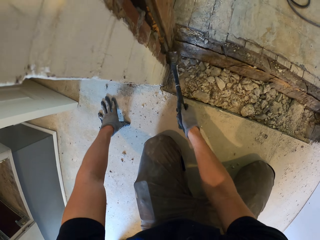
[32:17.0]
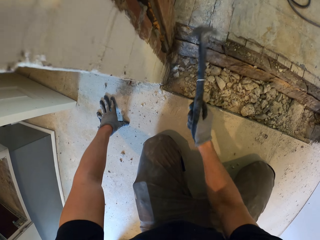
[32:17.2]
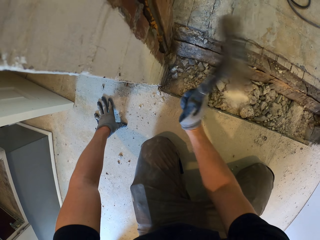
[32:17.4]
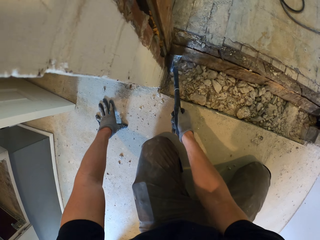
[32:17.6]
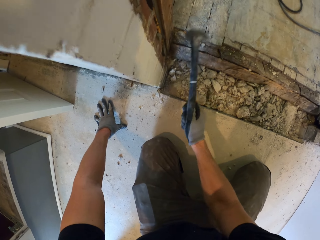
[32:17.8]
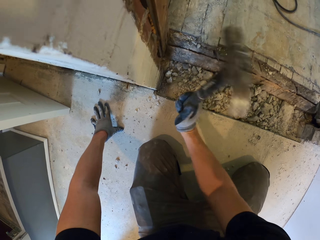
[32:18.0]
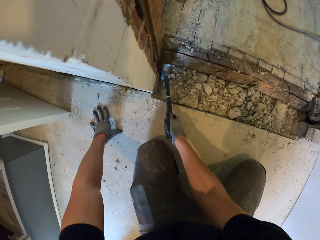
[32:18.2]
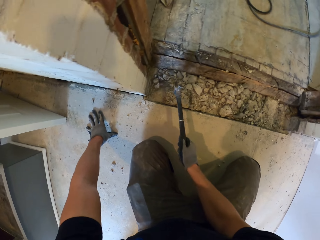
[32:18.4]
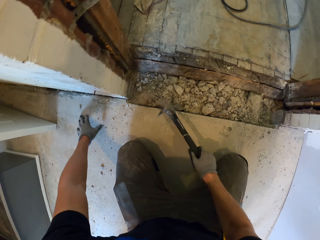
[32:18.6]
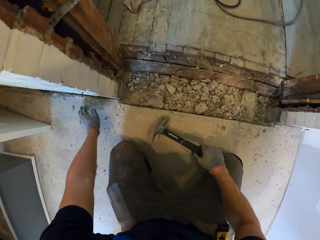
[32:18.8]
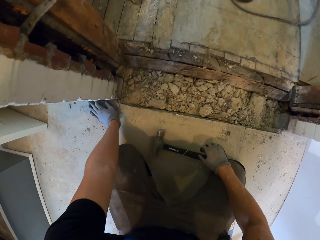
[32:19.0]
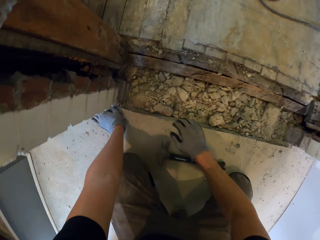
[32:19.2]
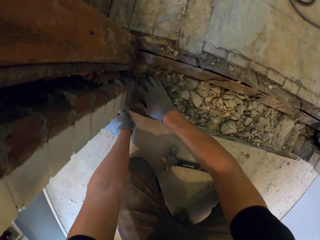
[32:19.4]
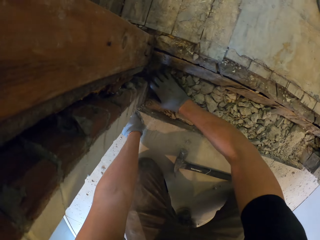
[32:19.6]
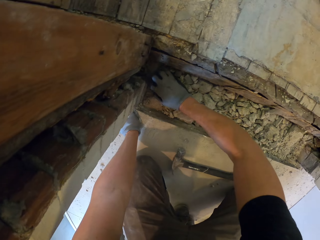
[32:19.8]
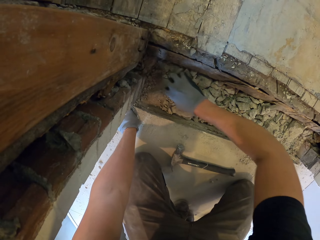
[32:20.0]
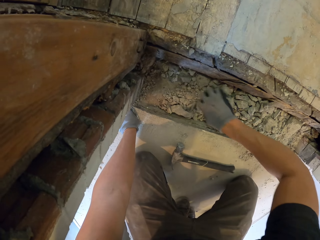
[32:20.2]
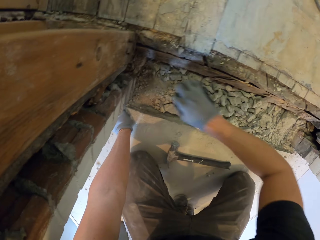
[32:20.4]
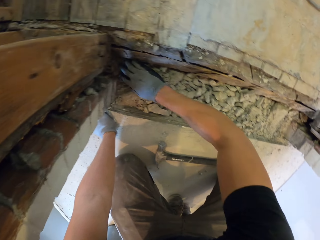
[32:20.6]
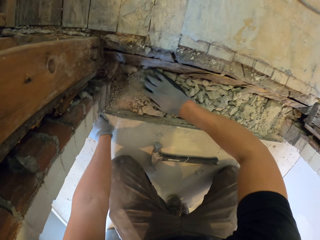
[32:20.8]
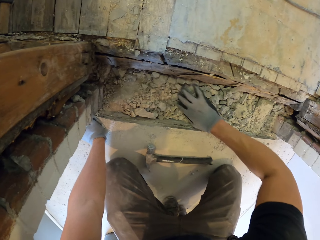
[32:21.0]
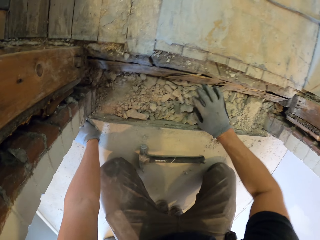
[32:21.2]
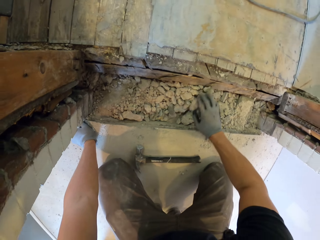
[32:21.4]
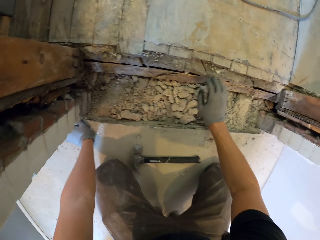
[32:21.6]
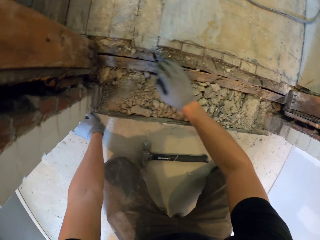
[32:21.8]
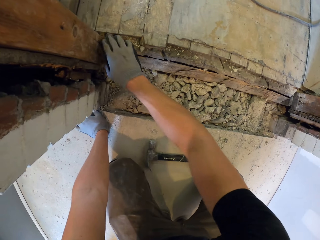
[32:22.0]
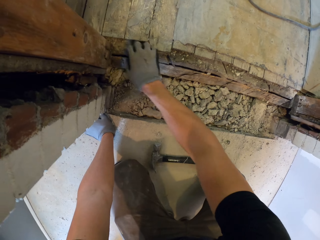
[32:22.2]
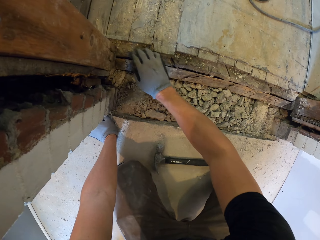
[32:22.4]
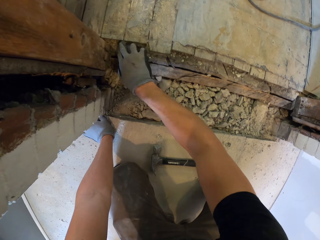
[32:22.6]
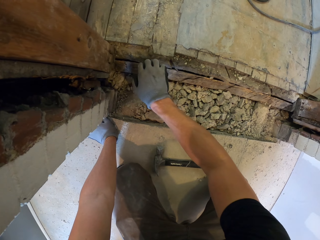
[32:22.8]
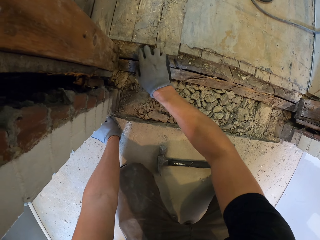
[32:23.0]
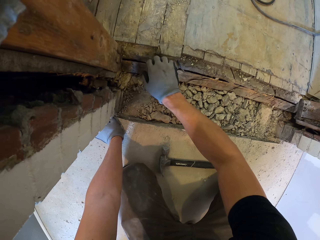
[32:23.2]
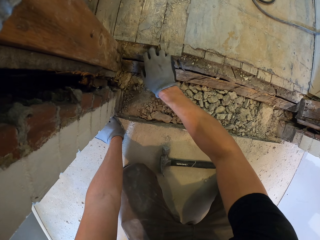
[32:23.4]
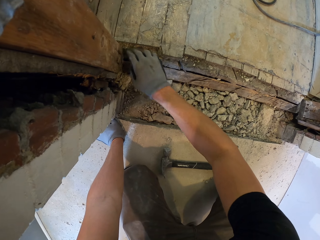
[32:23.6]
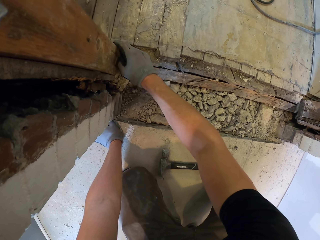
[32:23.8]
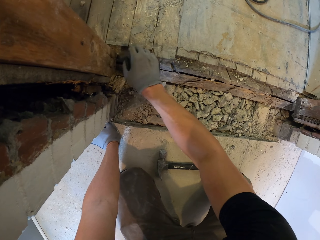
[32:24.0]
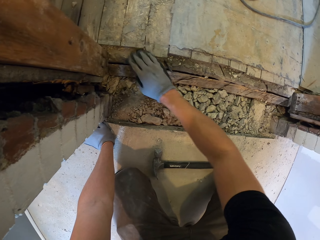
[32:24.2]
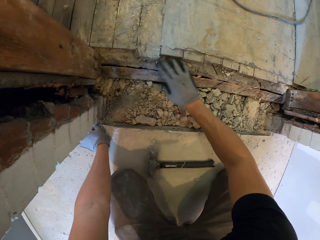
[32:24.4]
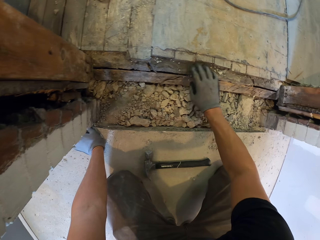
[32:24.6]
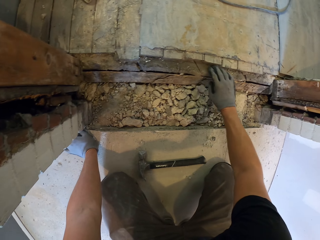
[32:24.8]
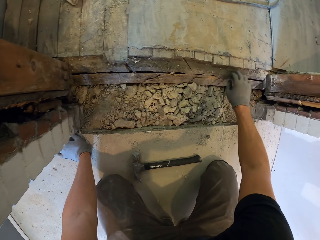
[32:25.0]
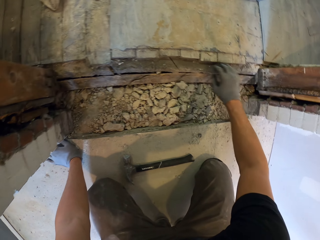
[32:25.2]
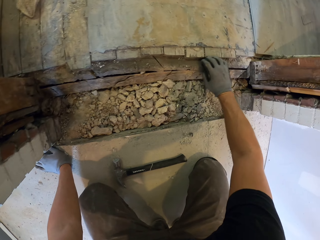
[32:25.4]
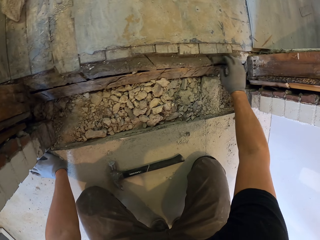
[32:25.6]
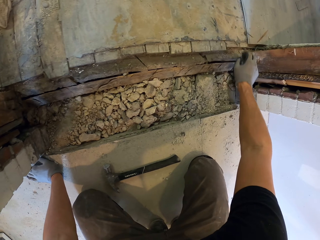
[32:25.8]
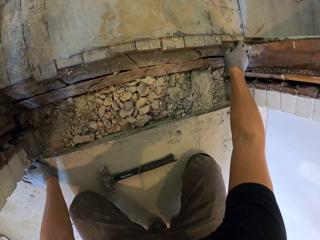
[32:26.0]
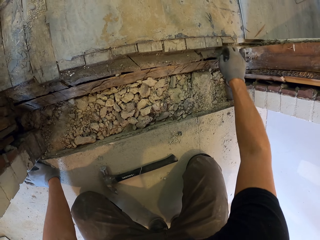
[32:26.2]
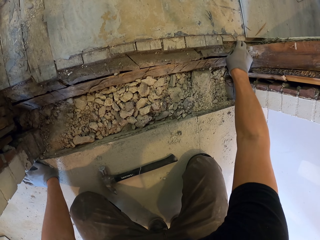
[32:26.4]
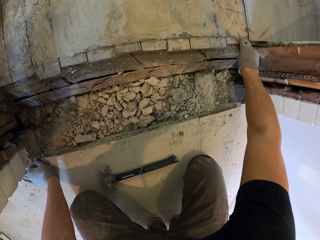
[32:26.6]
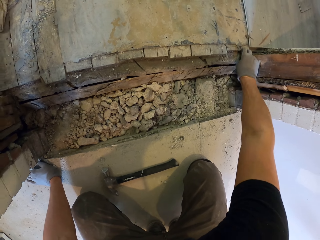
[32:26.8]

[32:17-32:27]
The camera wearer puts the hammer on the floor. They move the broken concrete. They collect the concrete.

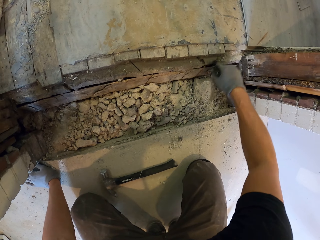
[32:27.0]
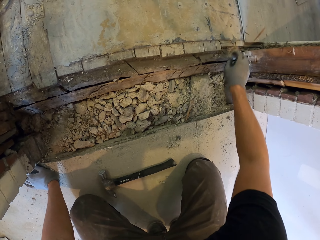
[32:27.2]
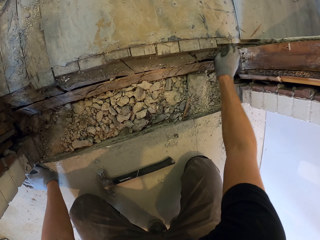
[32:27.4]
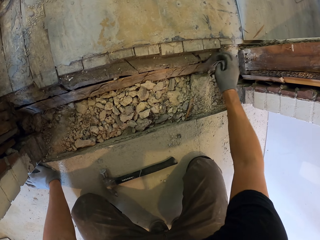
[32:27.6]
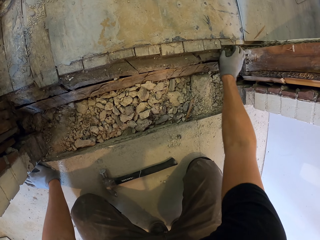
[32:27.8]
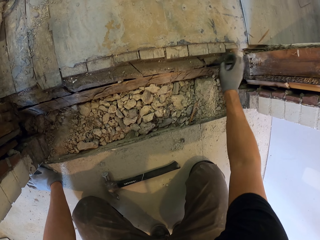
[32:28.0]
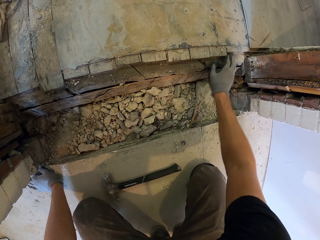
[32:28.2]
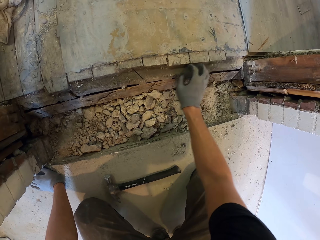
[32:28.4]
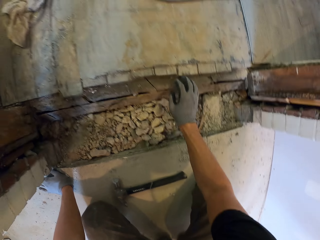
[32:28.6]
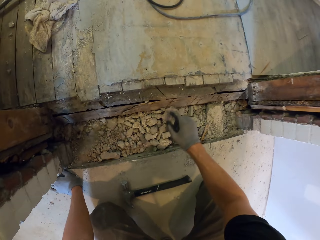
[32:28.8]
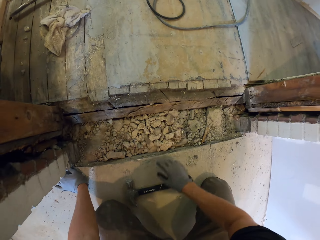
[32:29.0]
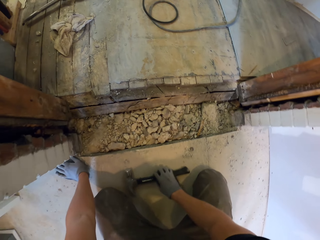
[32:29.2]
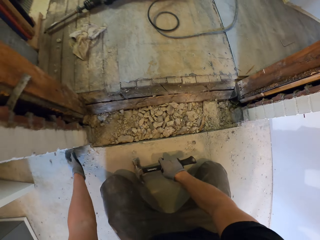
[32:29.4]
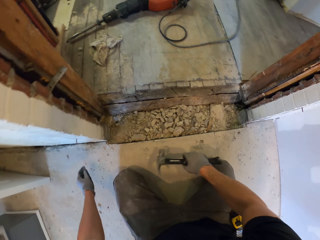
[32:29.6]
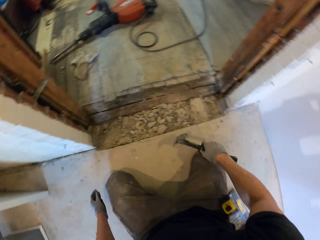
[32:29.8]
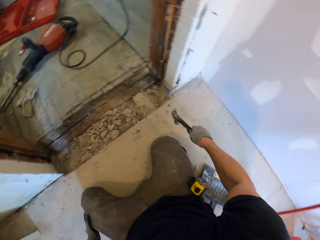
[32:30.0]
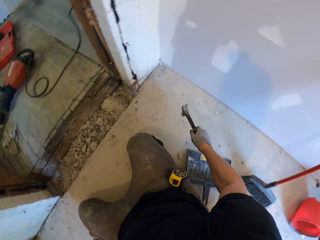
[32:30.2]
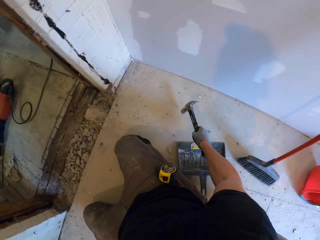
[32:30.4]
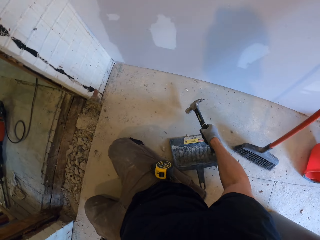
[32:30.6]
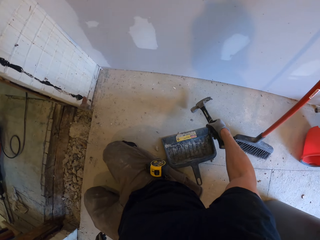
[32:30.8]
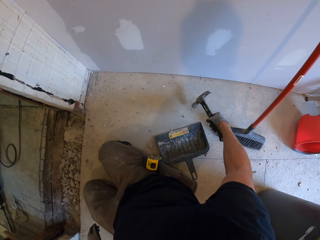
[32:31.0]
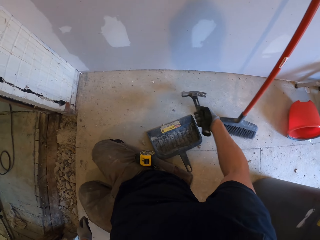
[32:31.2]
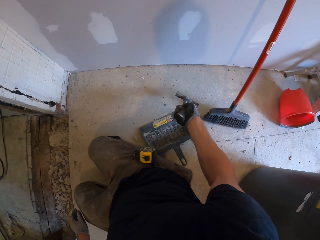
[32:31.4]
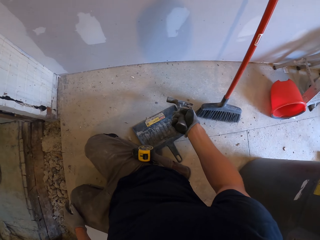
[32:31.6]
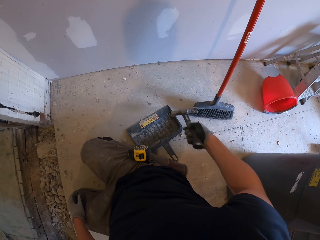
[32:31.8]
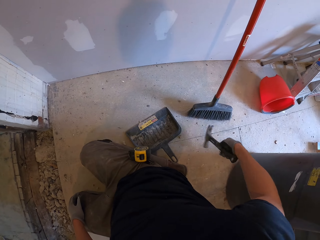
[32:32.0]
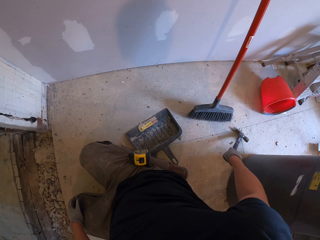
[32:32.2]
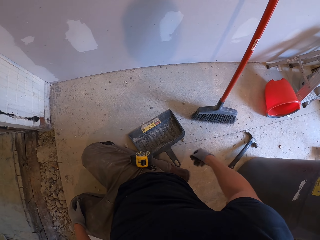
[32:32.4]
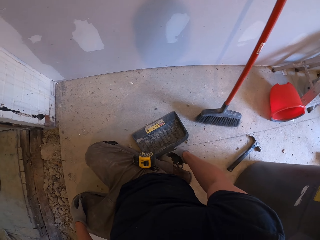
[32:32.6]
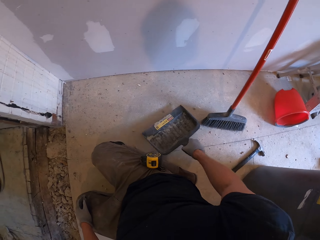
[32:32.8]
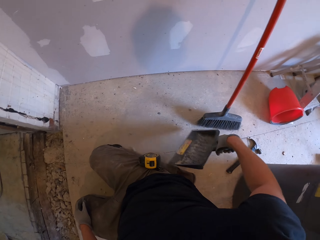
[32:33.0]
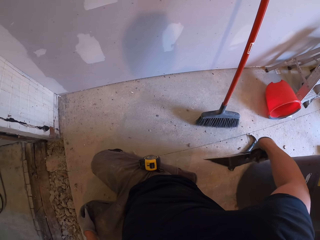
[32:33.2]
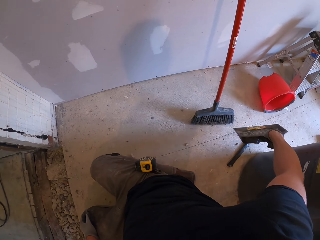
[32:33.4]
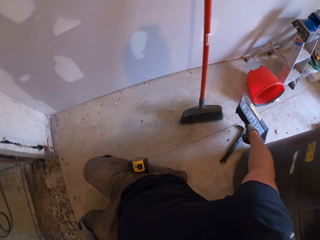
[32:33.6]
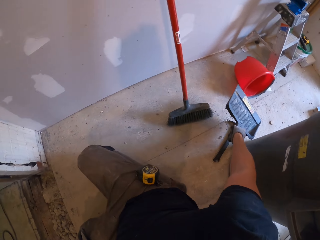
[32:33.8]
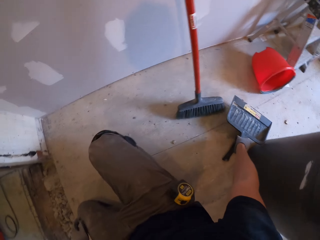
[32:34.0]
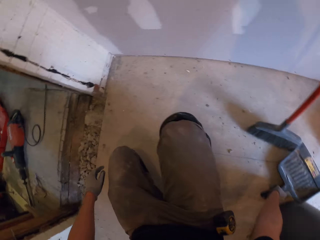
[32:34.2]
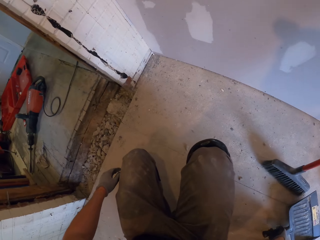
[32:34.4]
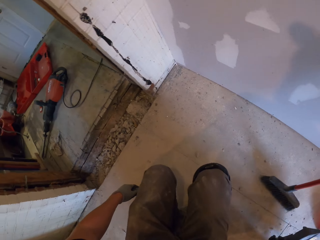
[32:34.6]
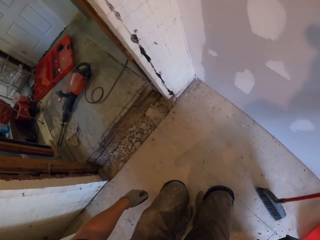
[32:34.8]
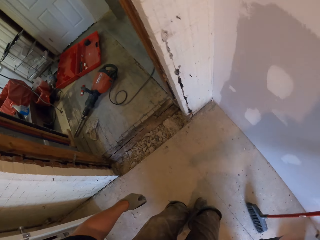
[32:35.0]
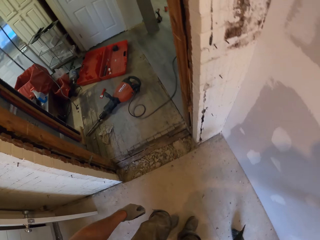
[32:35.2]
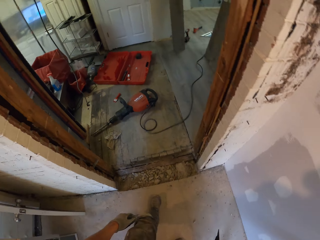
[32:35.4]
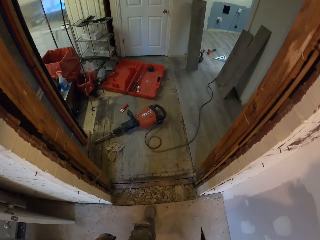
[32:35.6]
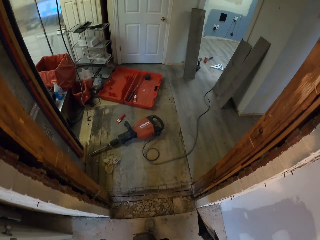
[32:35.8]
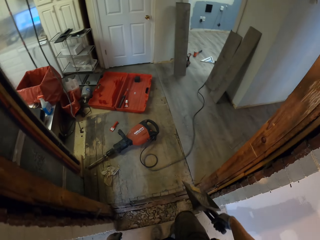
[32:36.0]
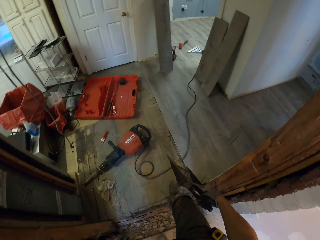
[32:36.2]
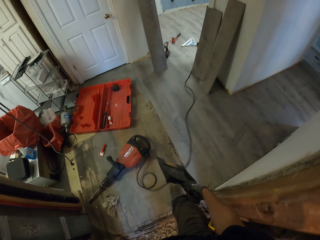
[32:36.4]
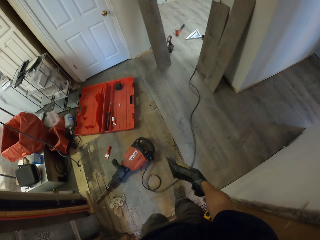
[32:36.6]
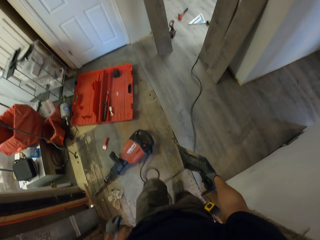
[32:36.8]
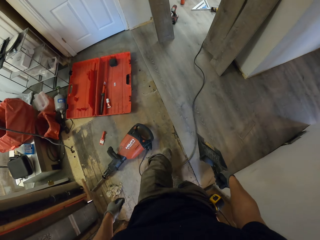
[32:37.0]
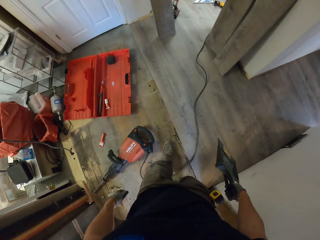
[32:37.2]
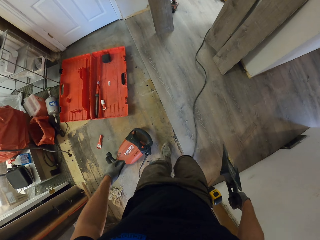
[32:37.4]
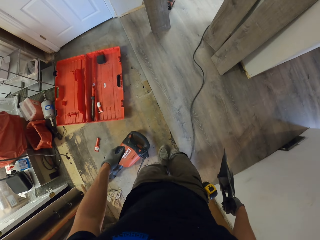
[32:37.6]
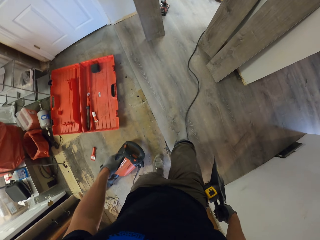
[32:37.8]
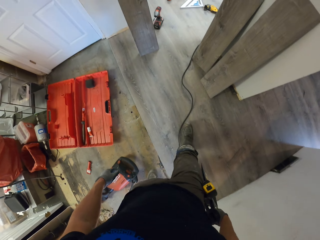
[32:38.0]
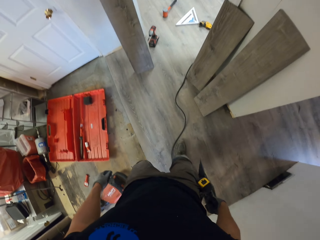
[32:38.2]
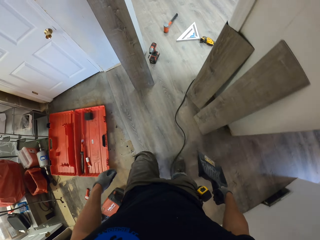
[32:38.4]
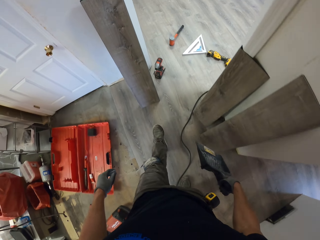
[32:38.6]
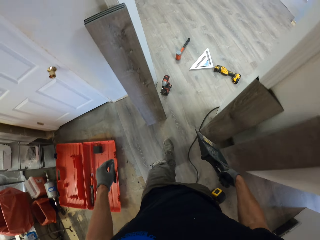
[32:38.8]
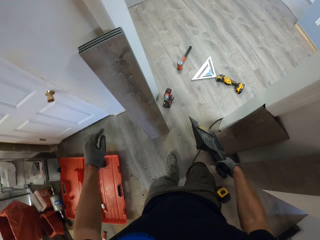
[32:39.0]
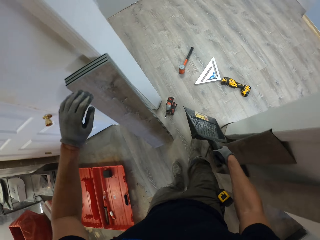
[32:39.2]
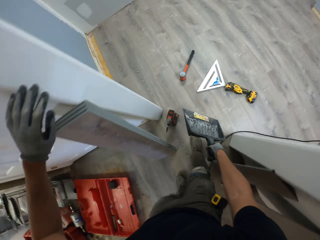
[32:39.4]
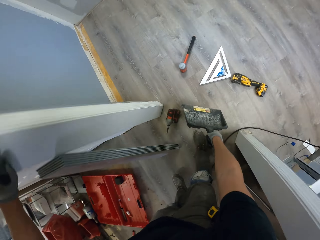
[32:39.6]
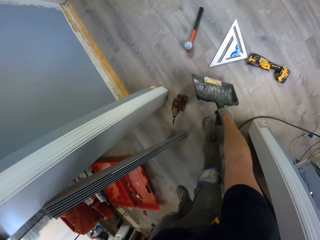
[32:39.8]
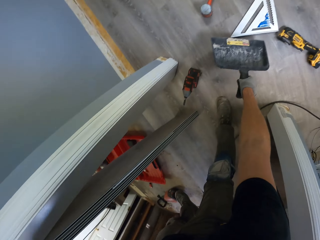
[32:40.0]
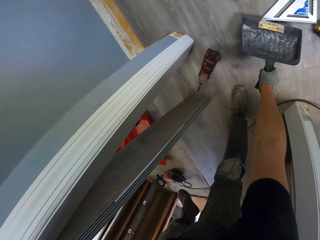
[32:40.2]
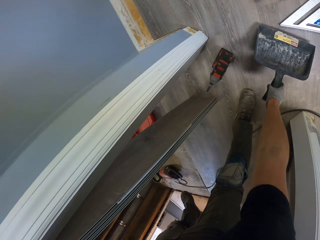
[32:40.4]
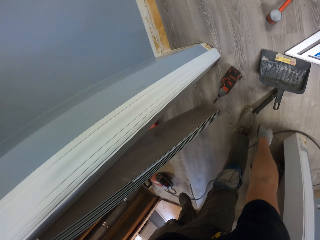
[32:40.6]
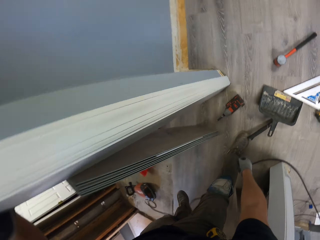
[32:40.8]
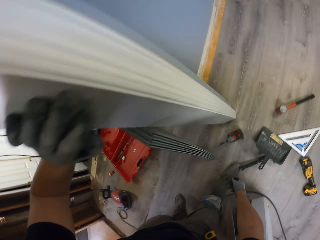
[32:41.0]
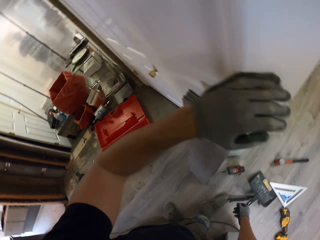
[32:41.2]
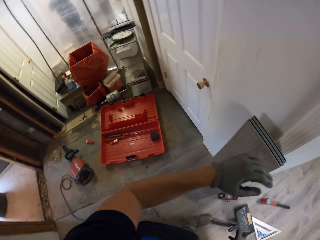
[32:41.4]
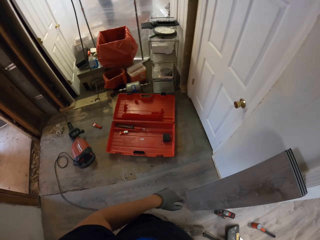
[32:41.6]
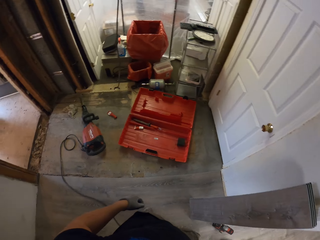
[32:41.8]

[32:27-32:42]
The camera wearer picks up the hammer. They put the hammer on the floor. They take the dustpan. They put the dustpan on the floor. They pick up the dustpan. They walk in the house. They put the dustpan on the floor.
